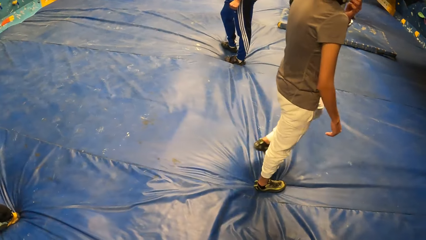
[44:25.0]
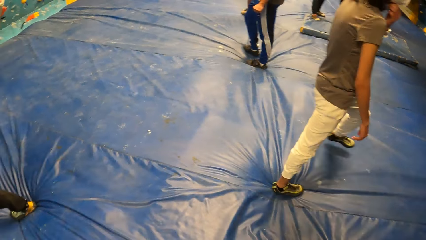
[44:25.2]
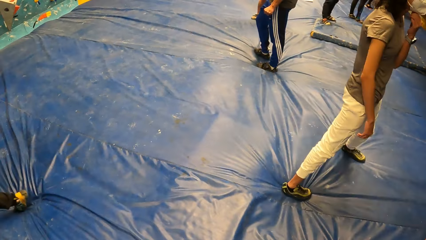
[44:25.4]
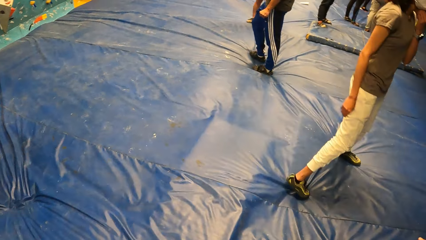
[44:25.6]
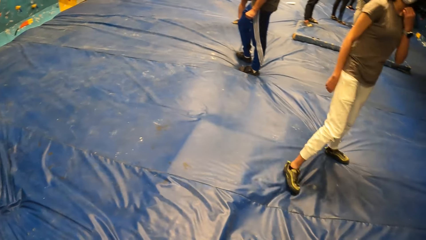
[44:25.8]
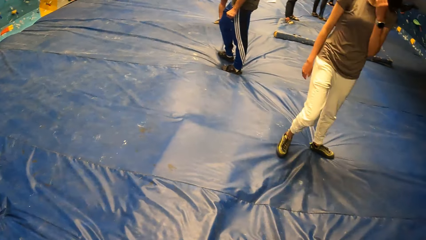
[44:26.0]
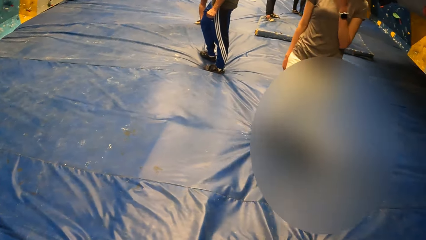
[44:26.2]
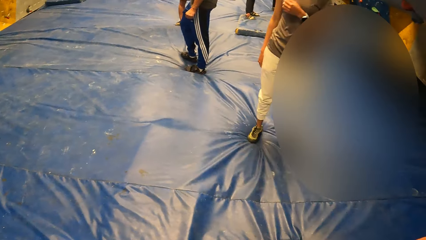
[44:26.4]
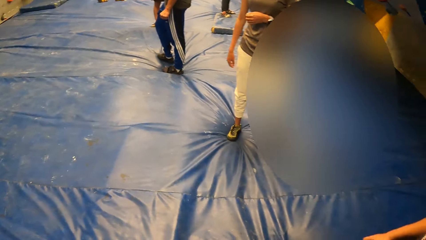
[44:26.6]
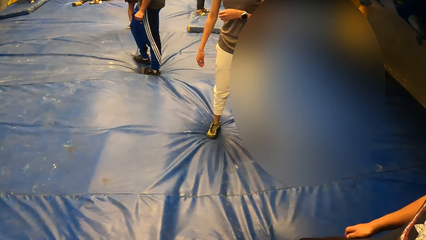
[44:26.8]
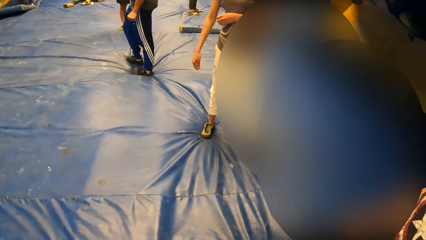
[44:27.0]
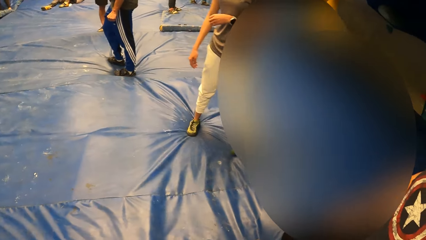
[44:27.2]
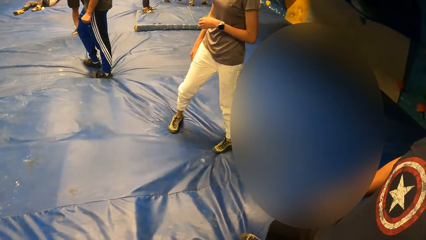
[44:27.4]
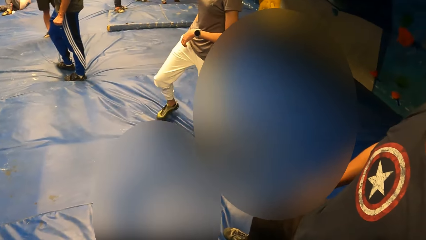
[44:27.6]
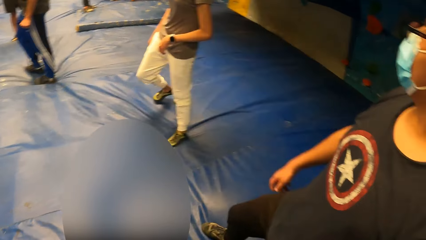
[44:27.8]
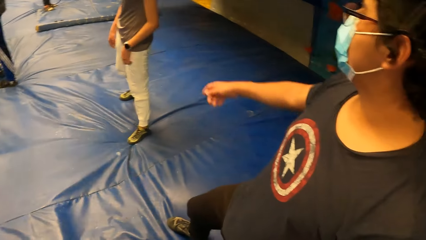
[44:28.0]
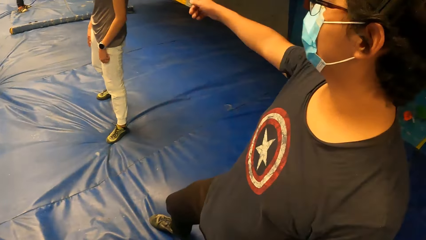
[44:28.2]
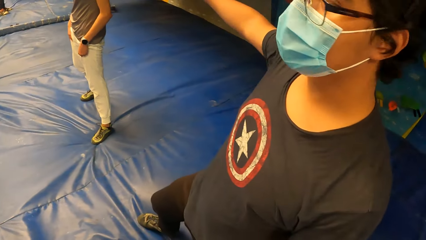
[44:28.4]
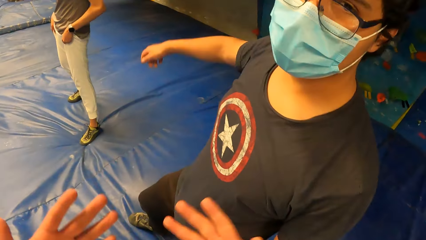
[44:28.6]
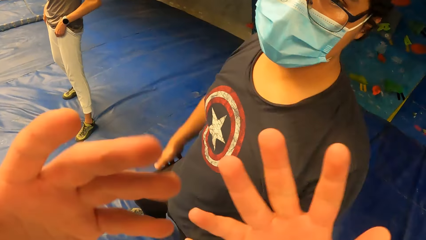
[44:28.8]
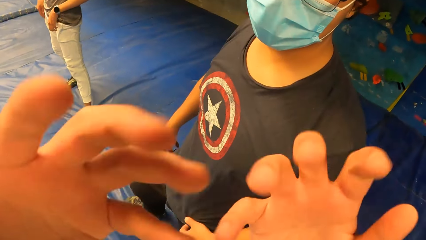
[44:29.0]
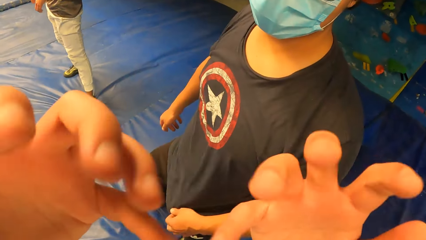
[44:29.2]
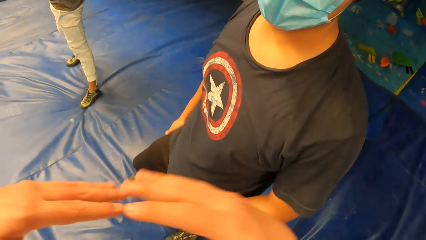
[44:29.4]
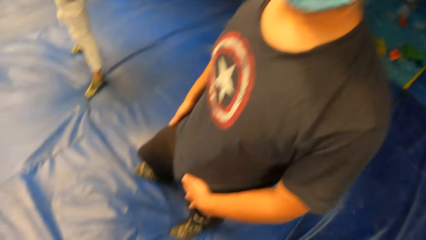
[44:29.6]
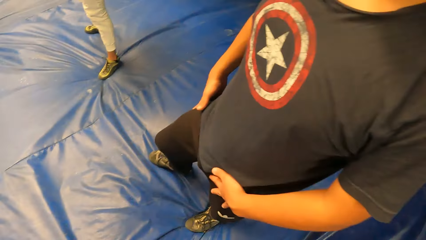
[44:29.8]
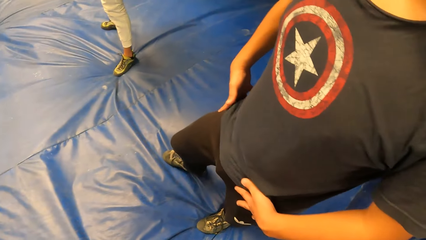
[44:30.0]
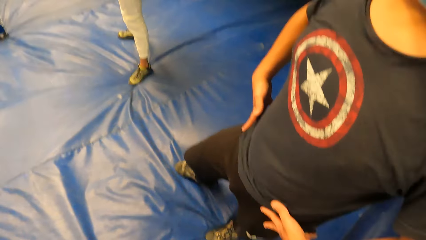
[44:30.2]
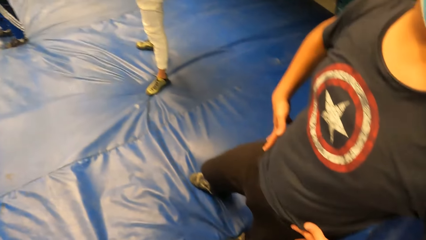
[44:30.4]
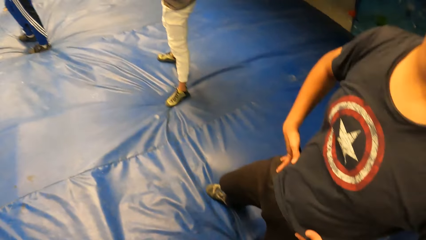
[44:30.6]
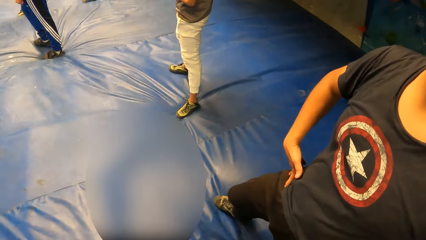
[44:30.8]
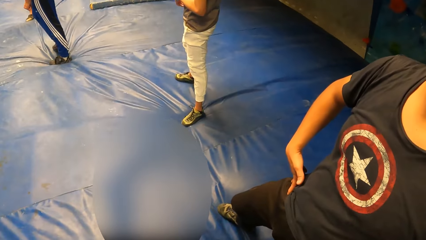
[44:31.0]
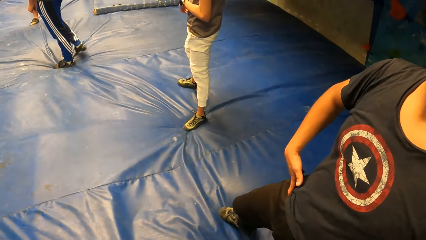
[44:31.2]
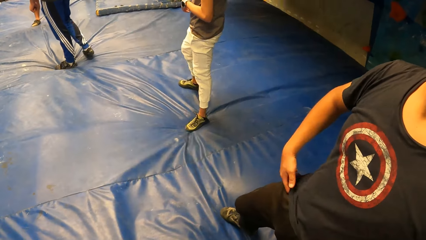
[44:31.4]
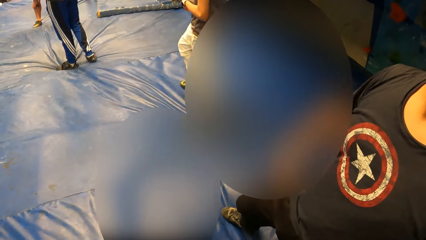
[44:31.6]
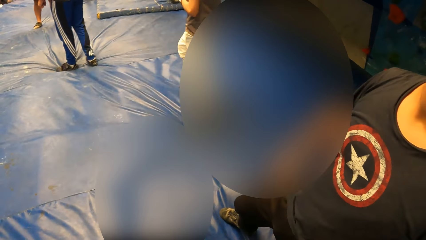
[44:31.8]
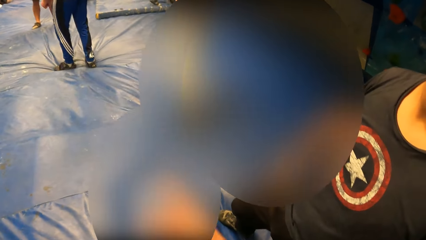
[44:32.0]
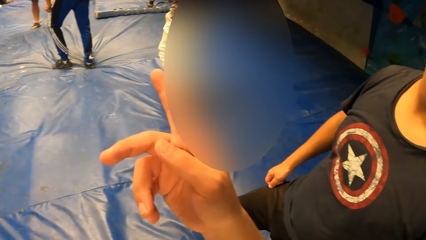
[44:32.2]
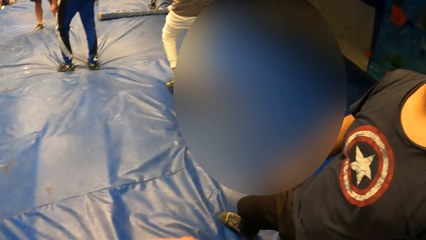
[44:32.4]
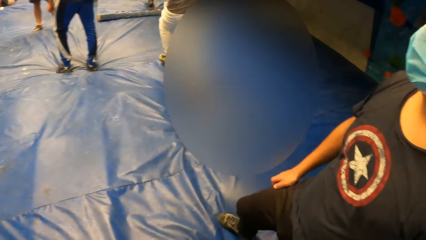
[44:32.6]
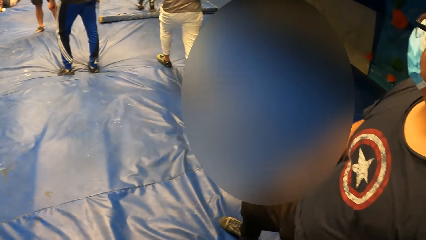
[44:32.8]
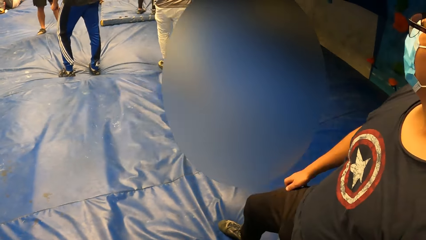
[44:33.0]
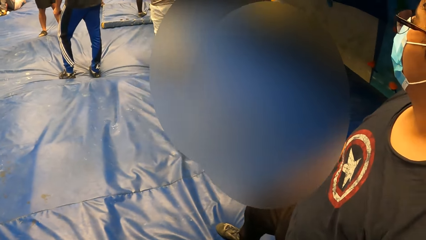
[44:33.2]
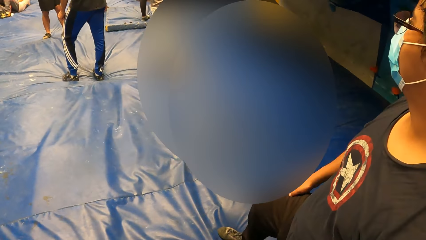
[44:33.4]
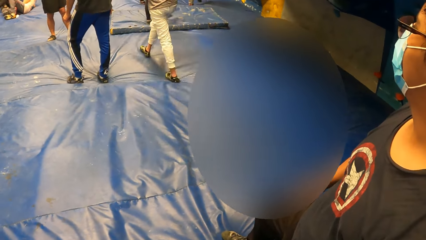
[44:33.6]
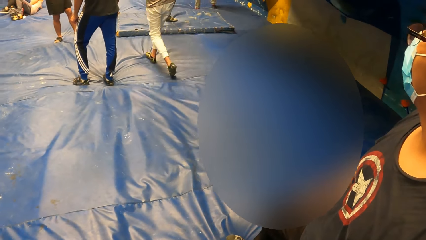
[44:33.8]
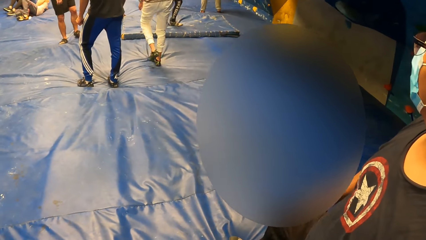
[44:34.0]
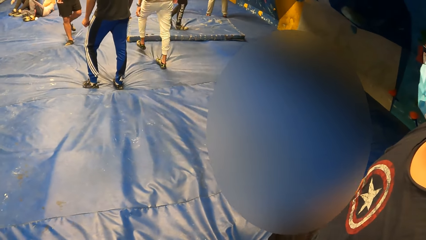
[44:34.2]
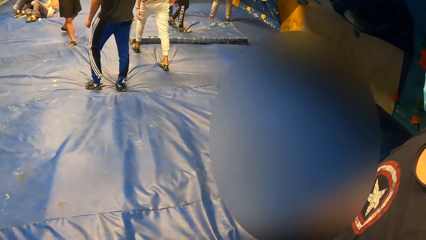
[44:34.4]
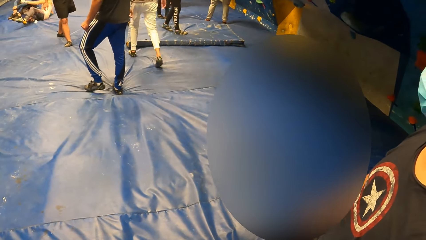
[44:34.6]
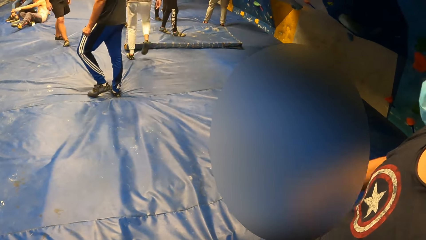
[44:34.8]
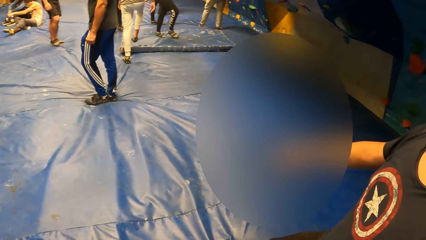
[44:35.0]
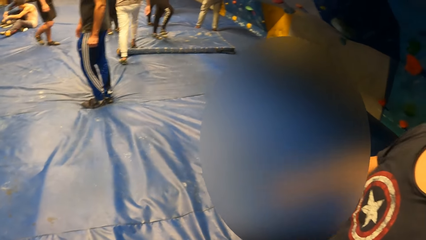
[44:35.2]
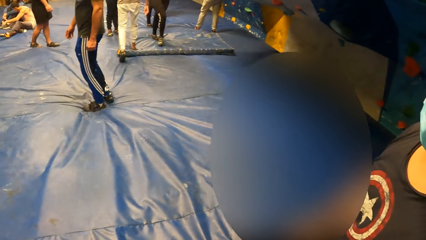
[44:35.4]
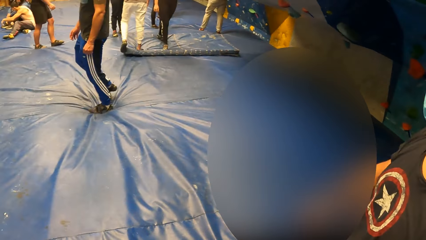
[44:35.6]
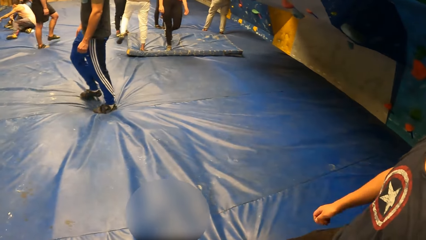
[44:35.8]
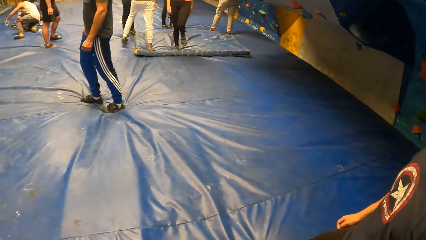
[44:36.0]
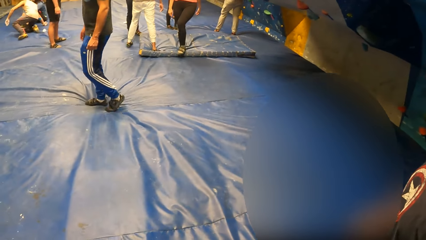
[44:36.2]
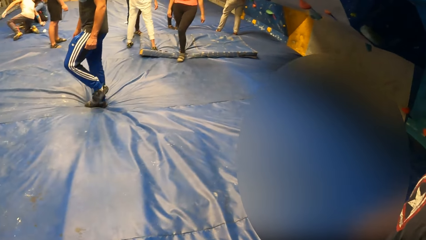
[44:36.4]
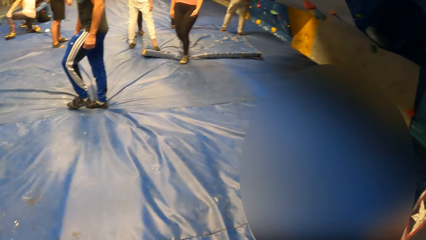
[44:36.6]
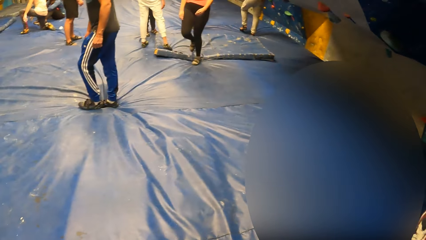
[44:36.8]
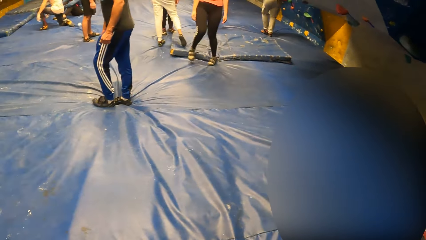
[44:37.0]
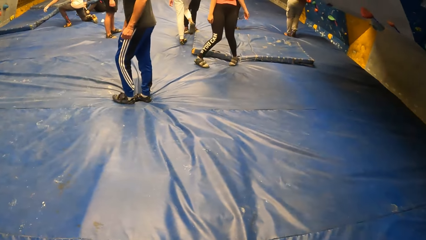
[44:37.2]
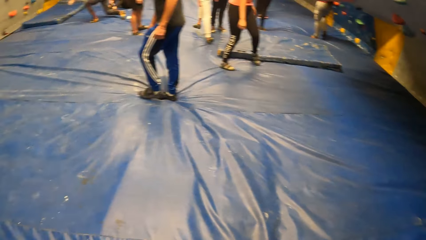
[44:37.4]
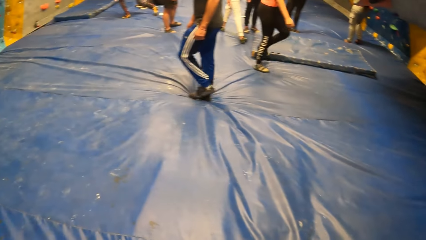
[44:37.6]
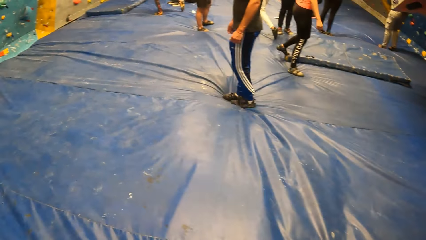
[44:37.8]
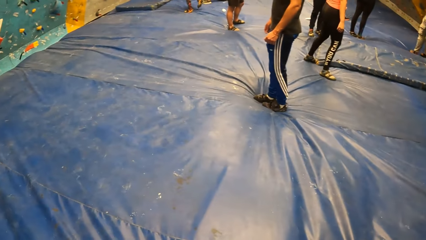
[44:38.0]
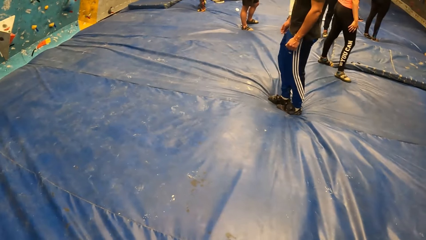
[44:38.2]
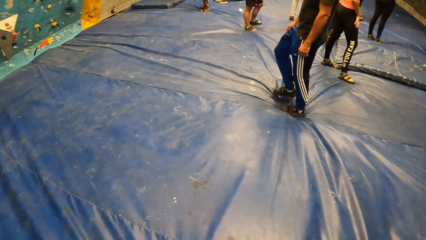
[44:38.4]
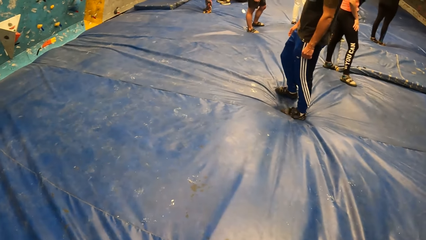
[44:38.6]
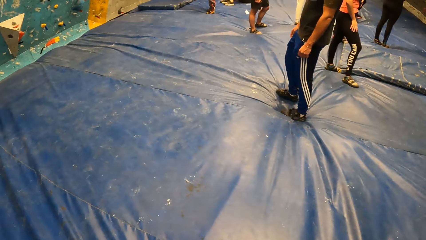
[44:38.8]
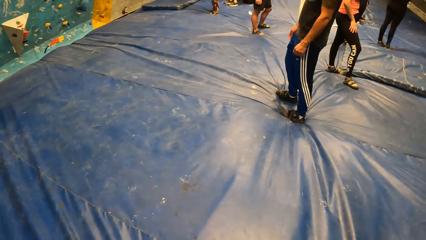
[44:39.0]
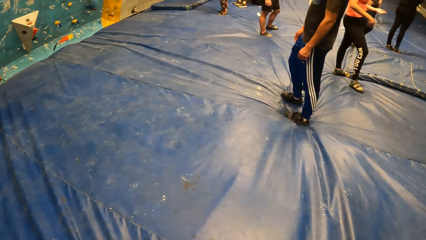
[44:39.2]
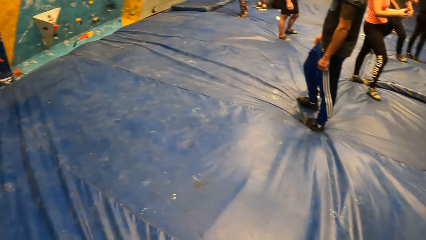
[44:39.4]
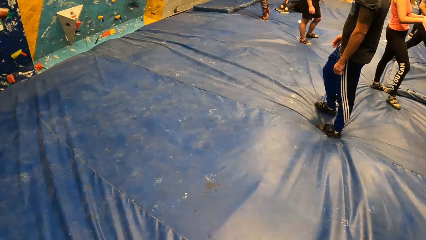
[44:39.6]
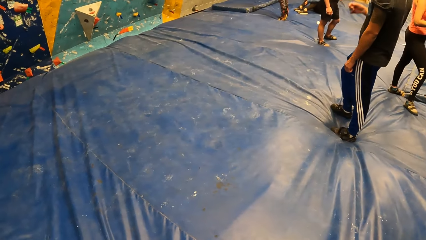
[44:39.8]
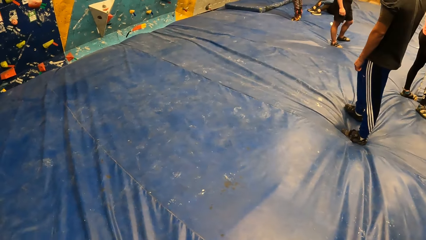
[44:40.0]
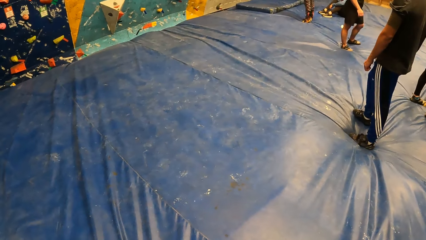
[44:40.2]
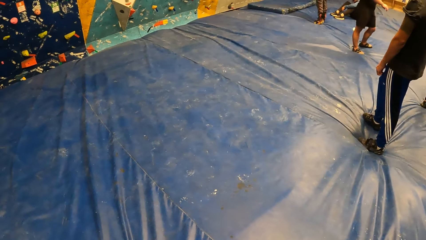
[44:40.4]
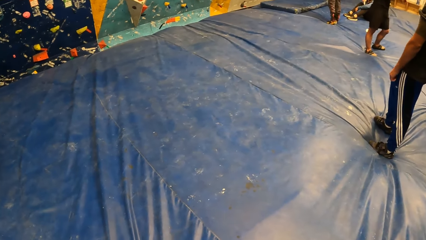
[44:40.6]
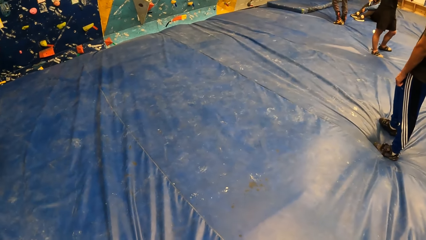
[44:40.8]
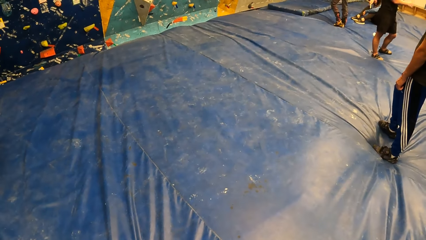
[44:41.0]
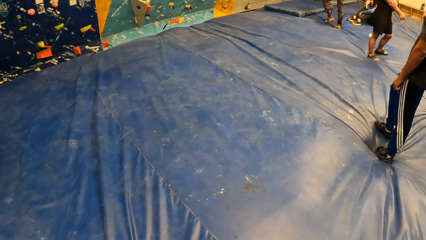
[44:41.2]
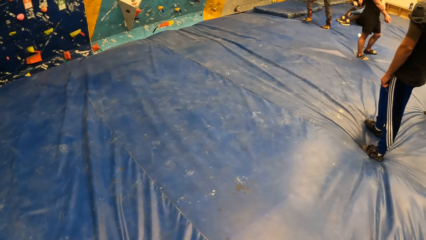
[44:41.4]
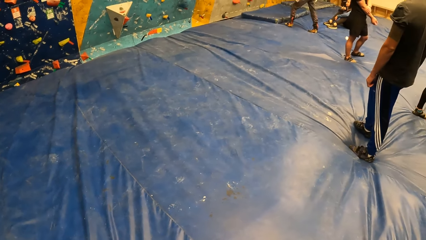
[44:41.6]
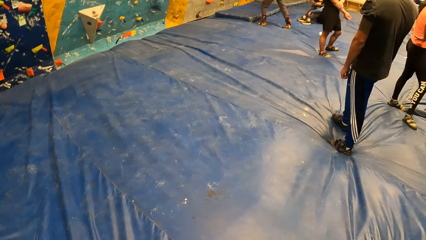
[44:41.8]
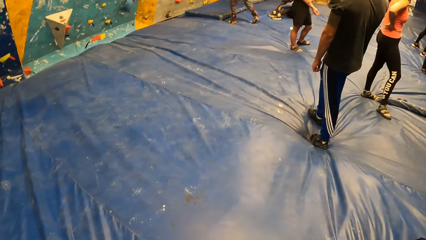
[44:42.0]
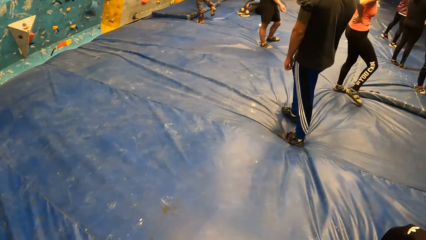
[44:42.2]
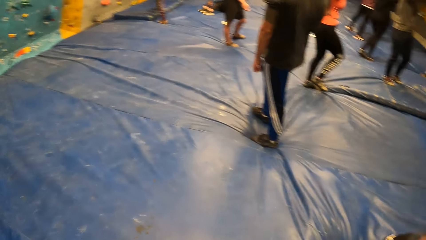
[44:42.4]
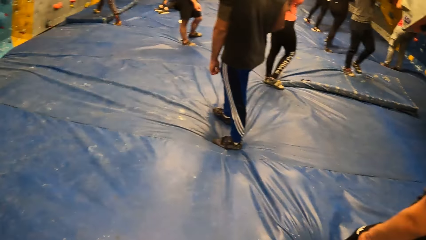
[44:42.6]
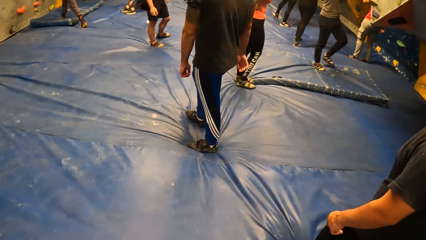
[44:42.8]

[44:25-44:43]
The camera wearer does gestures with a man. They turn around the room.
